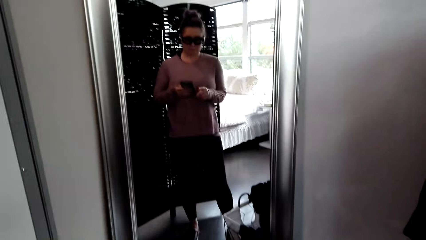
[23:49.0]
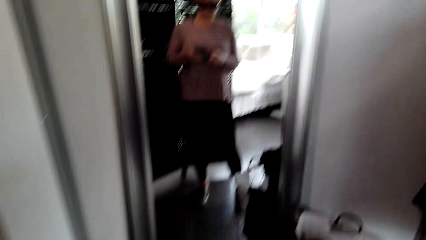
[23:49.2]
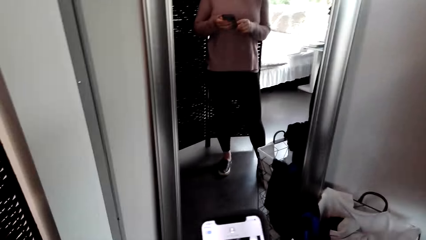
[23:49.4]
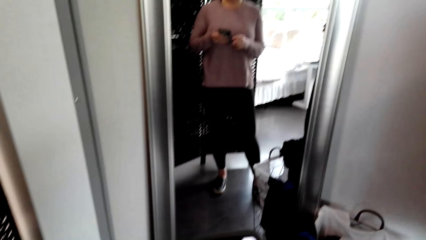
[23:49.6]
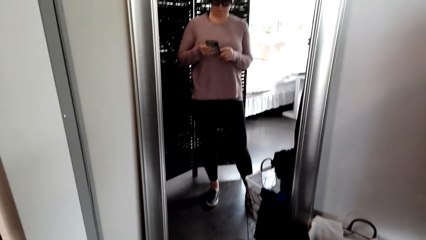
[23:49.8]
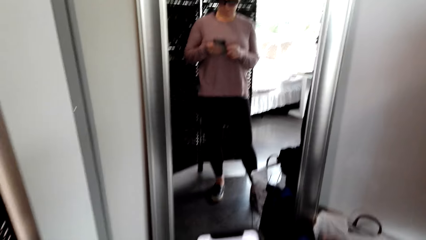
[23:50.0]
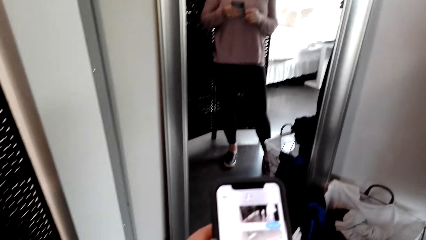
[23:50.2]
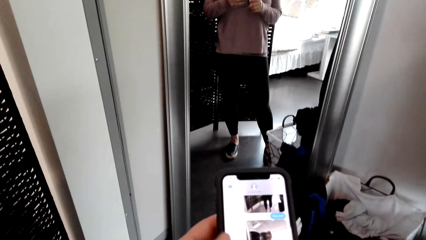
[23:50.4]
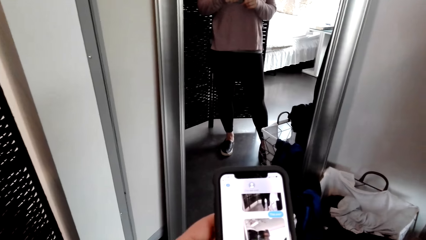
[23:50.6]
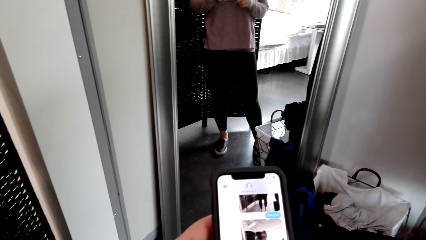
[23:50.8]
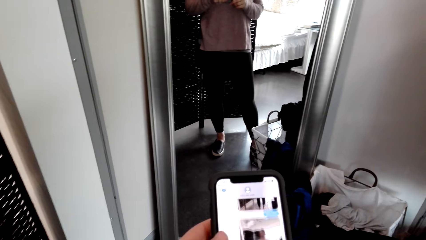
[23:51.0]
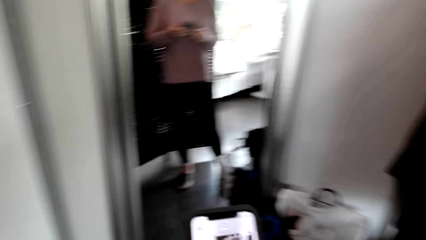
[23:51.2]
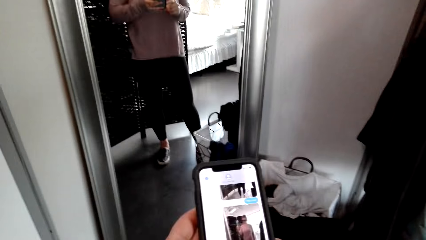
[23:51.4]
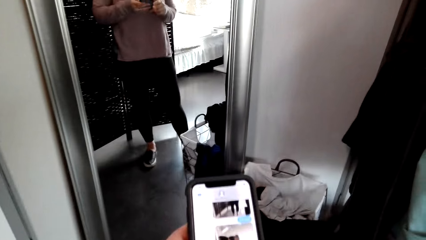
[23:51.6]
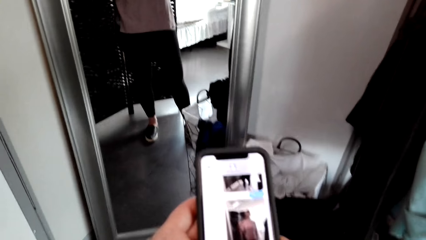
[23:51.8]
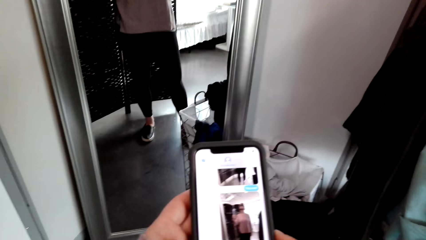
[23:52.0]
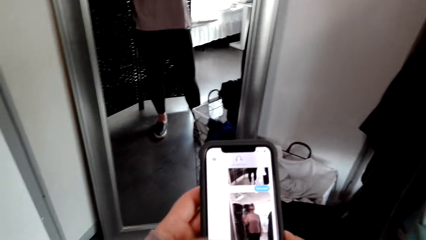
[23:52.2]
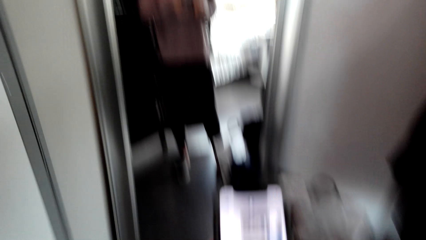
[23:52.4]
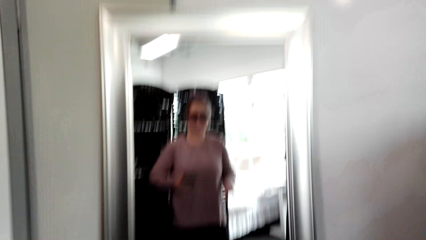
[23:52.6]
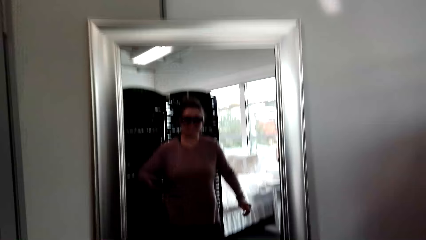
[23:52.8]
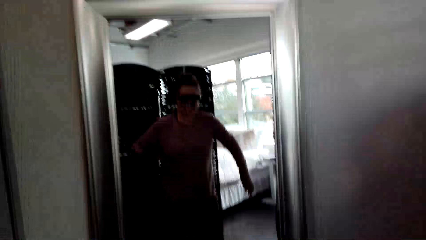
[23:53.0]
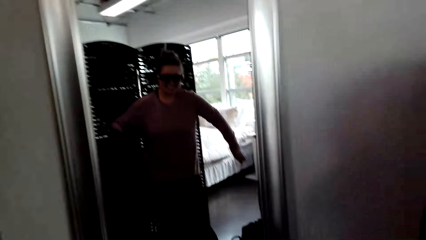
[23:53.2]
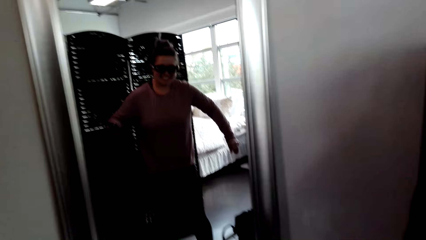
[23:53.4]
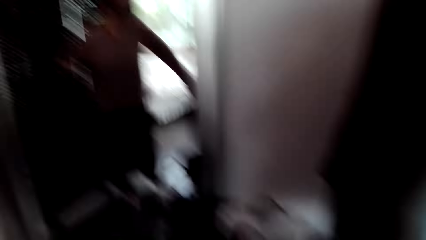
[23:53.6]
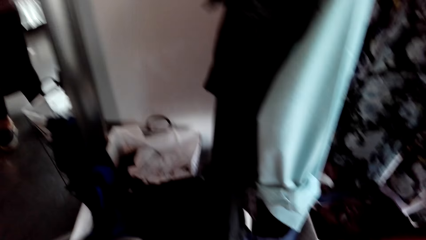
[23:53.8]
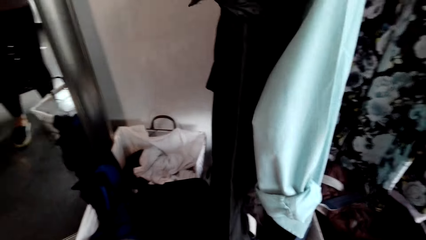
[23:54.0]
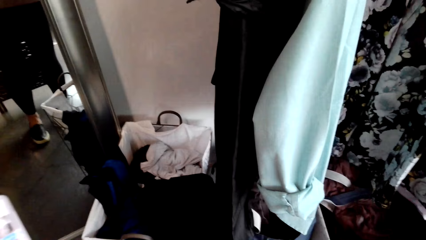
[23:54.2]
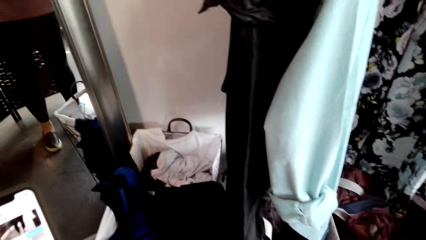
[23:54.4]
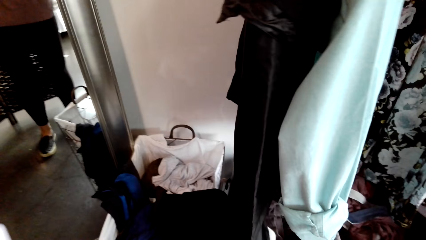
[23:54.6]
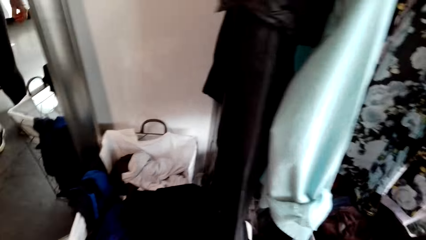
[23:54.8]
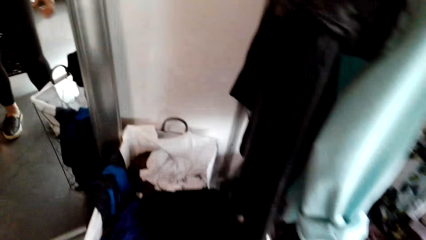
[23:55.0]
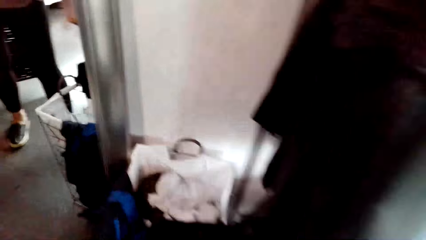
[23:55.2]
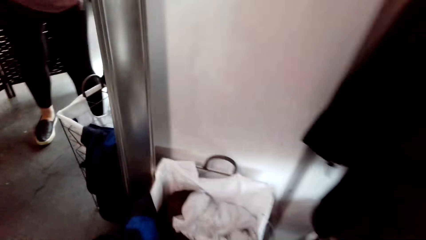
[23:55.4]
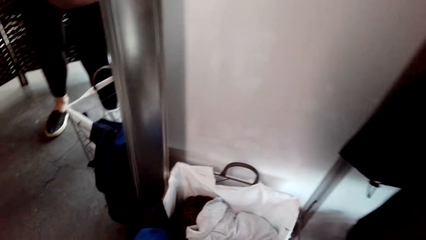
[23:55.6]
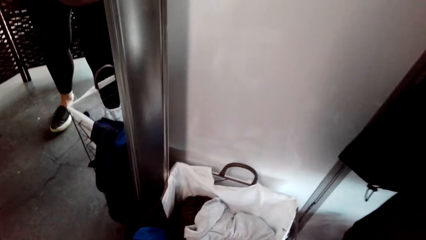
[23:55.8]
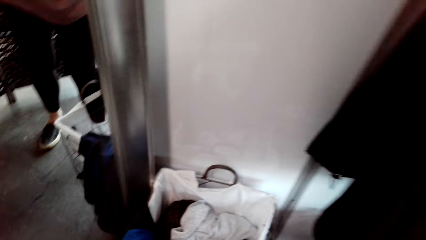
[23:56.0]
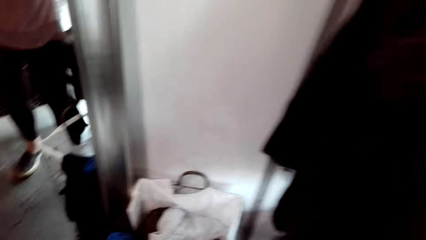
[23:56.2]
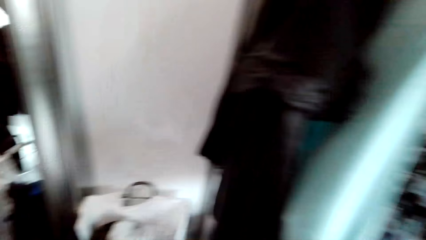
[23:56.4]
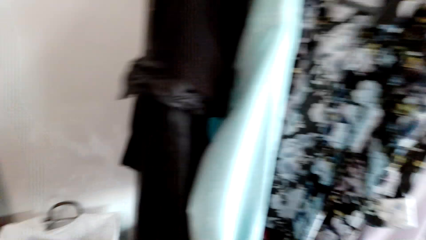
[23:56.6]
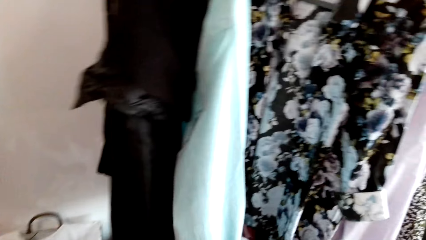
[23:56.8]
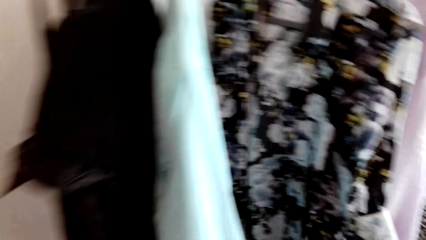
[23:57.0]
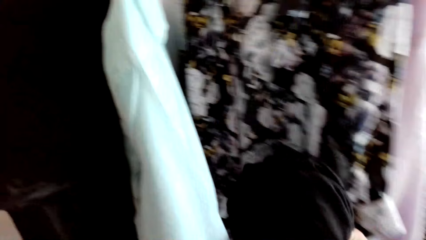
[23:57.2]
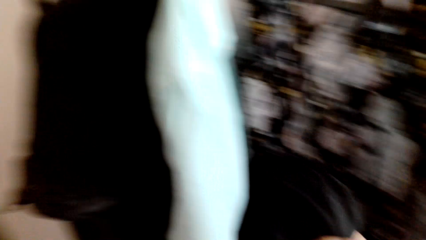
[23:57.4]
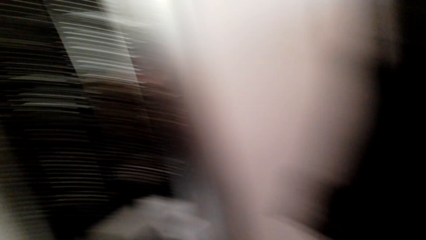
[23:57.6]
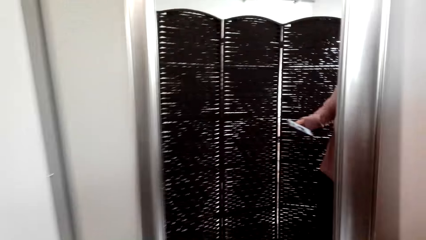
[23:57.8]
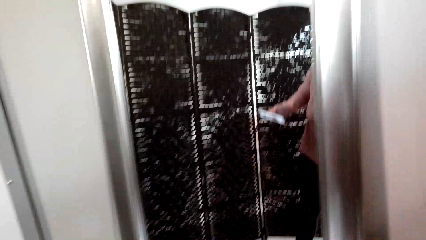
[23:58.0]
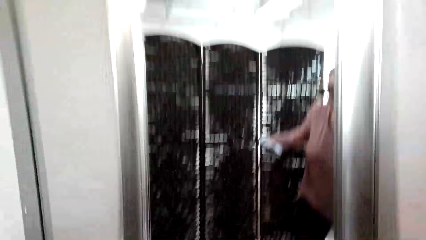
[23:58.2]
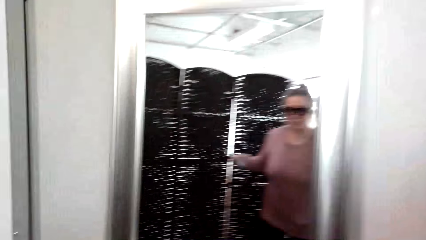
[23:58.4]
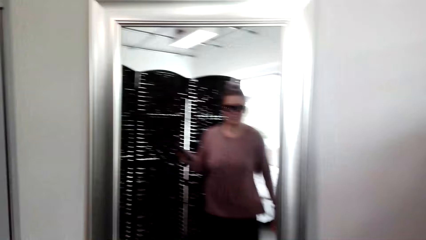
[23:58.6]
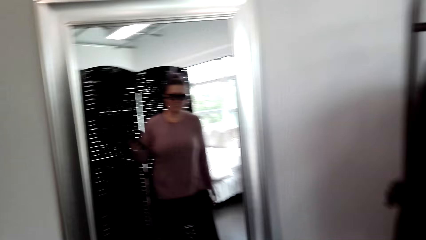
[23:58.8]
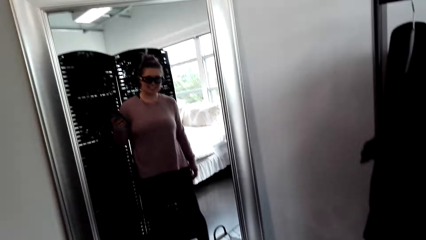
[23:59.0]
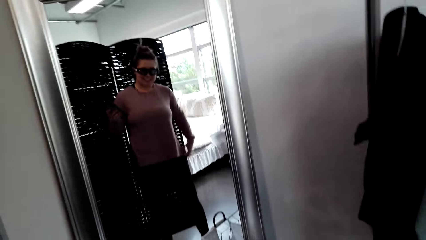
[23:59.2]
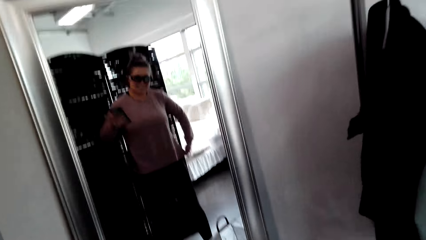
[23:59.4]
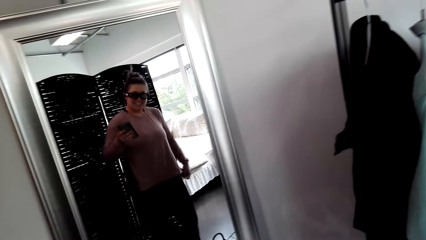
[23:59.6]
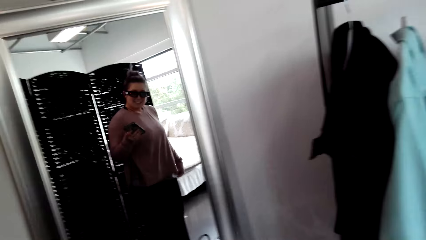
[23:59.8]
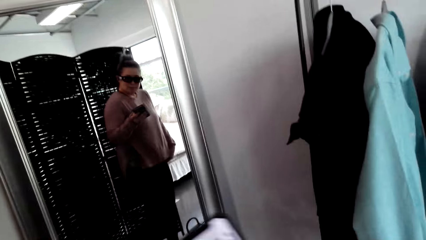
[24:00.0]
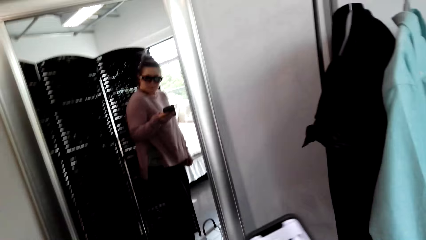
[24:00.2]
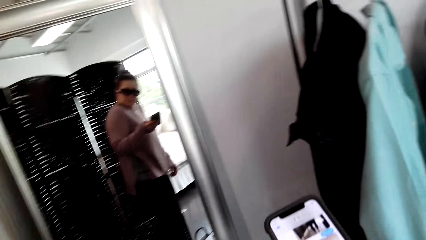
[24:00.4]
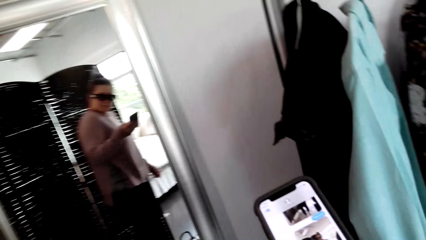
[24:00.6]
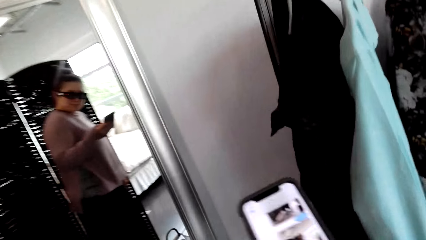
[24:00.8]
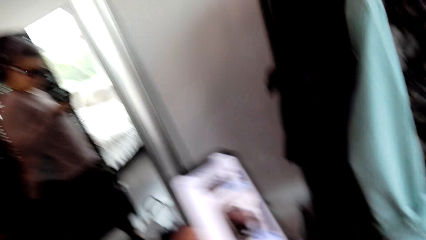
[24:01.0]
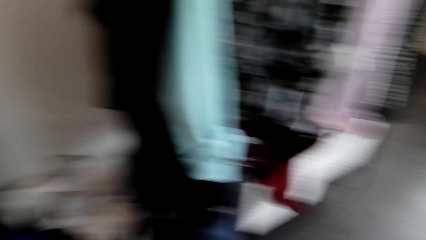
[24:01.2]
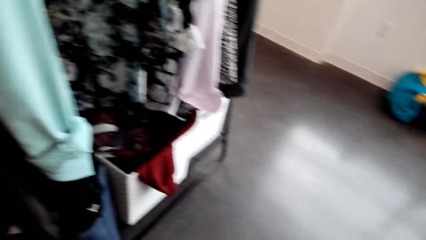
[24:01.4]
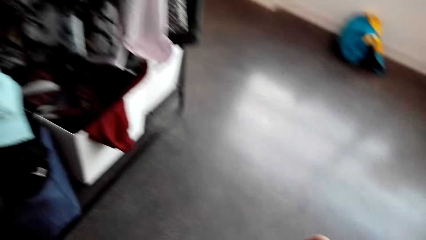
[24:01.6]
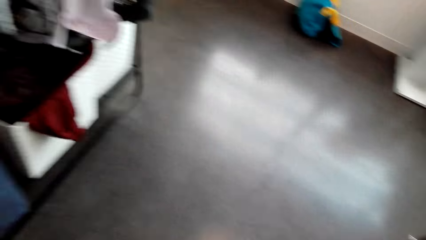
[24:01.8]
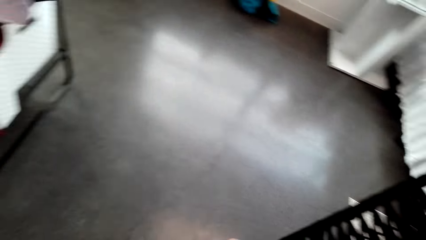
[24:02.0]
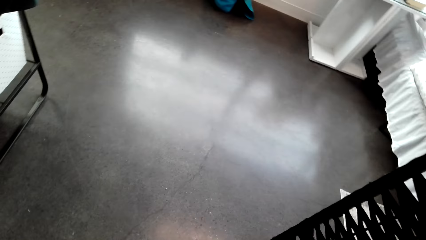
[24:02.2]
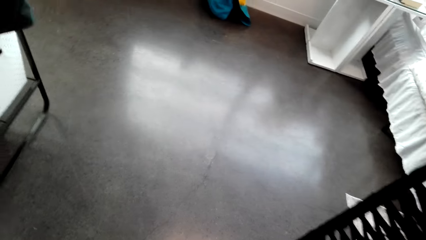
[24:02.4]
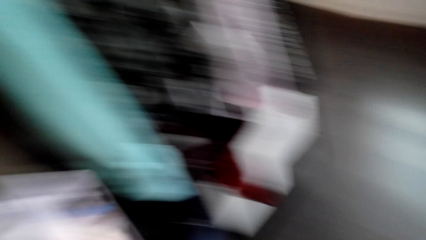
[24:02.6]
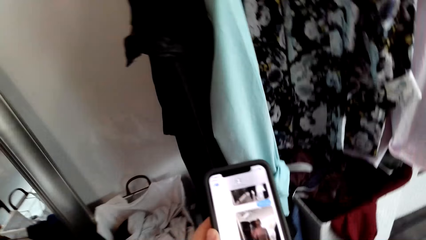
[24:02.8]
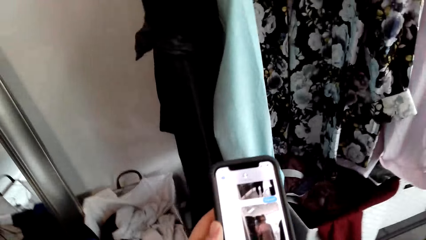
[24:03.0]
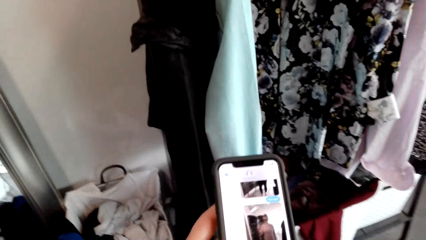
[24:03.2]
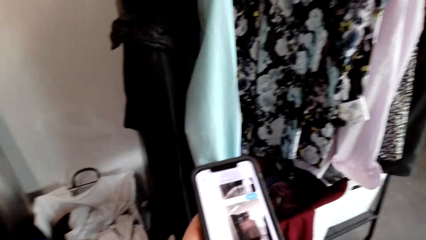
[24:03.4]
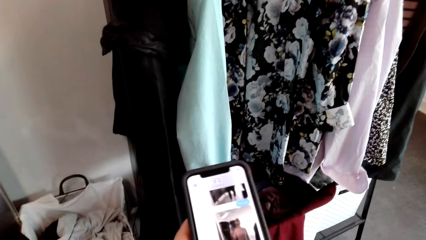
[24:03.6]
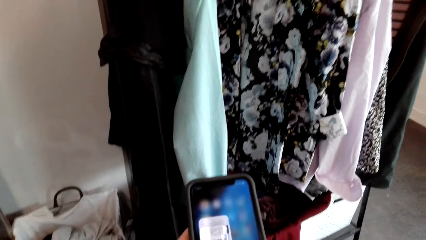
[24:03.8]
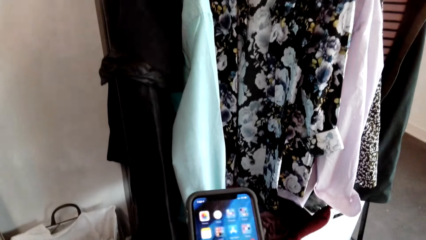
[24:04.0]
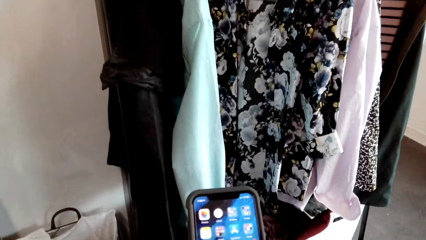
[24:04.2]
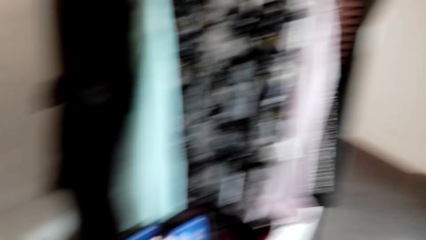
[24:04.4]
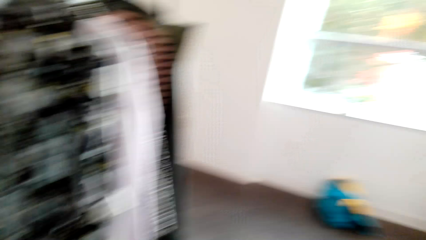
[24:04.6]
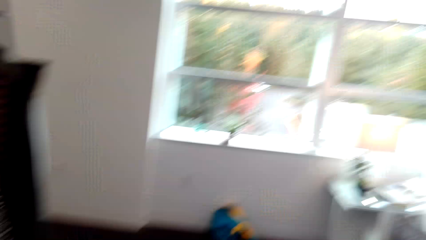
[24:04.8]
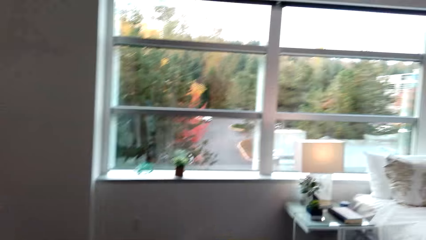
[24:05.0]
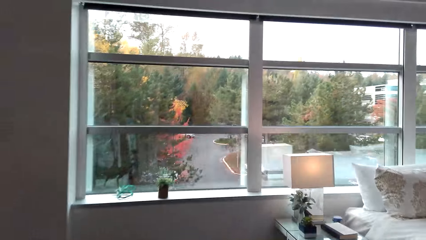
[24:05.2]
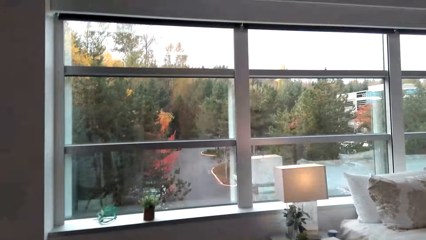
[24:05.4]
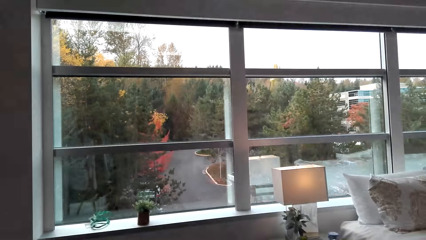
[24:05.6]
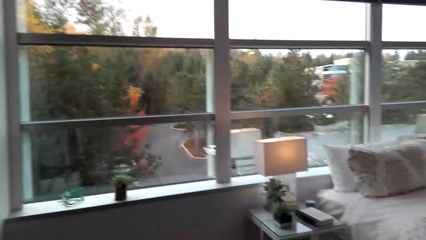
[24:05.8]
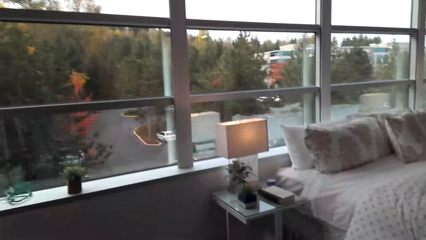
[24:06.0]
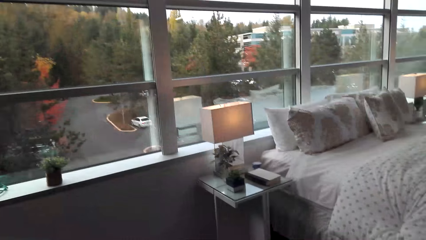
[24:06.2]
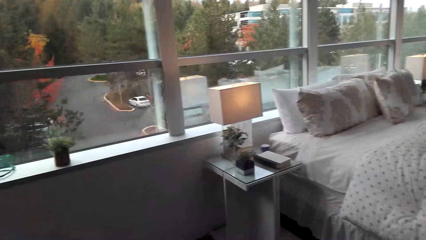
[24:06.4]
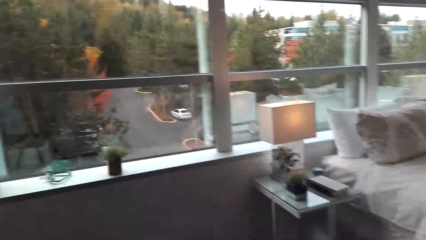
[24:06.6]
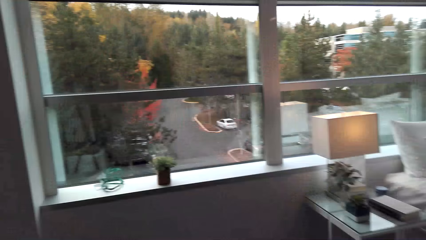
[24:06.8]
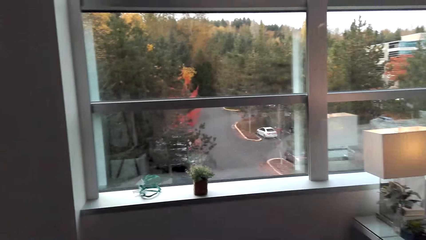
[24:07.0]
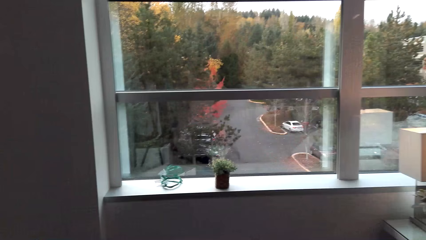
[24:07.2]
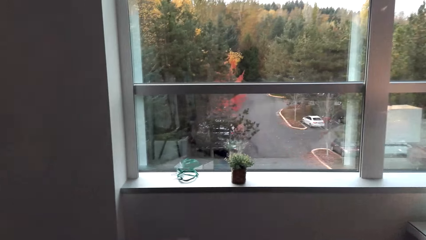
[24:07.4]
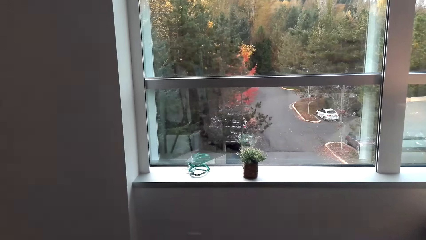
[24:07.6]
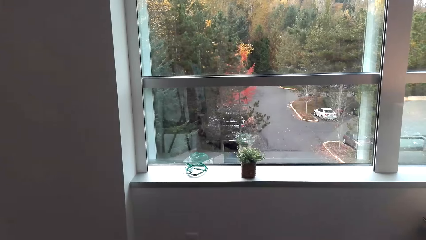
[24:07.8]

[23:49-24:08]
The camera wearer moves around the house. She looks at herself on the mirror. She scrolls the phone. She moves around the house.
